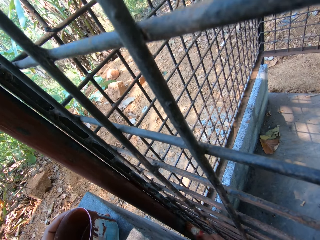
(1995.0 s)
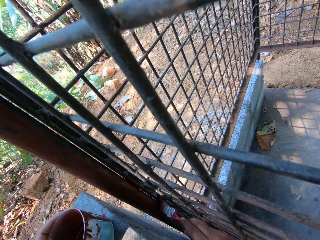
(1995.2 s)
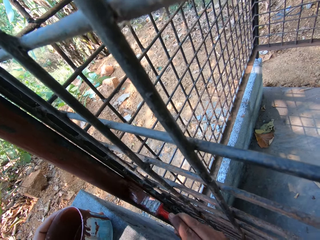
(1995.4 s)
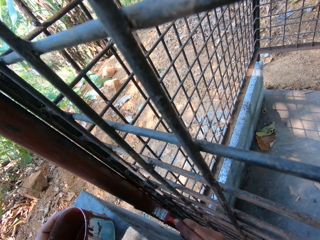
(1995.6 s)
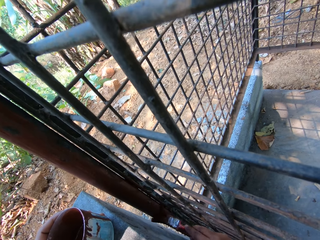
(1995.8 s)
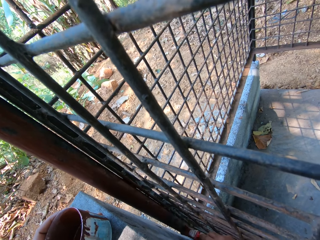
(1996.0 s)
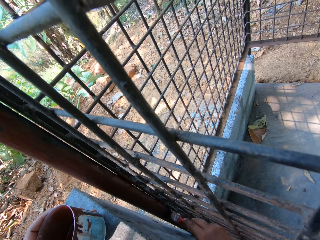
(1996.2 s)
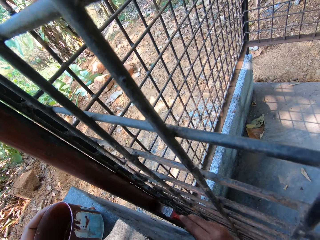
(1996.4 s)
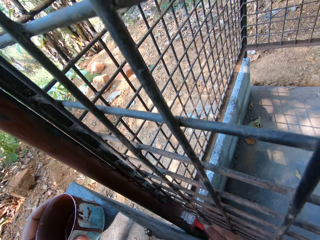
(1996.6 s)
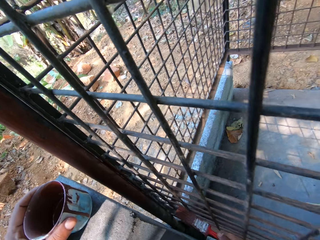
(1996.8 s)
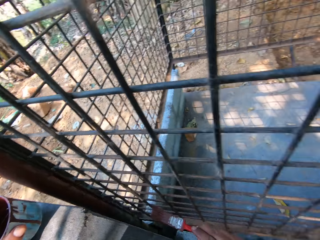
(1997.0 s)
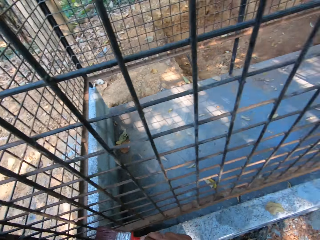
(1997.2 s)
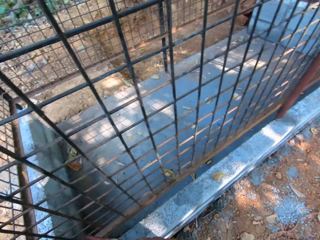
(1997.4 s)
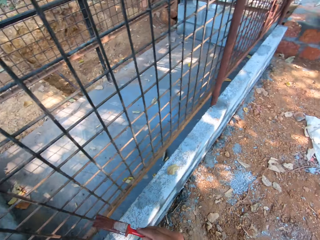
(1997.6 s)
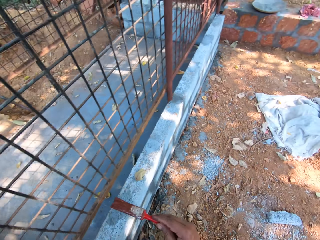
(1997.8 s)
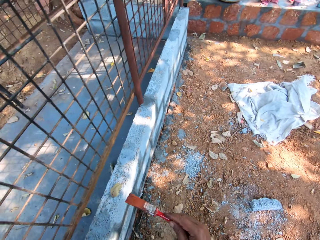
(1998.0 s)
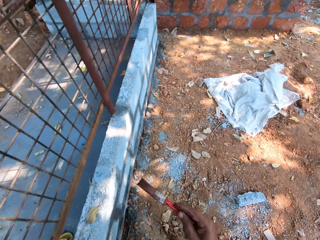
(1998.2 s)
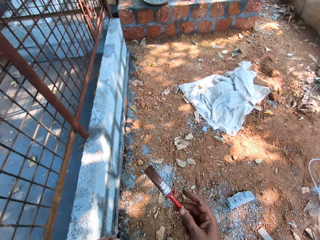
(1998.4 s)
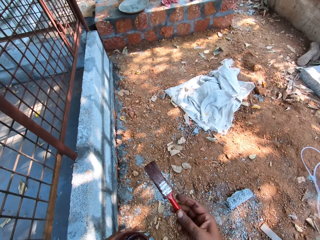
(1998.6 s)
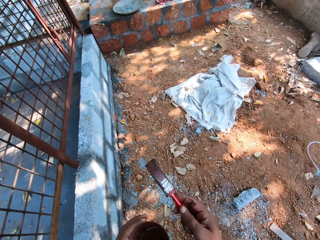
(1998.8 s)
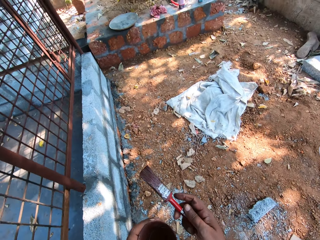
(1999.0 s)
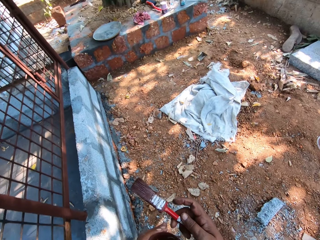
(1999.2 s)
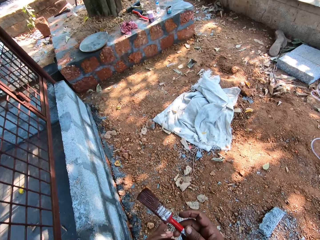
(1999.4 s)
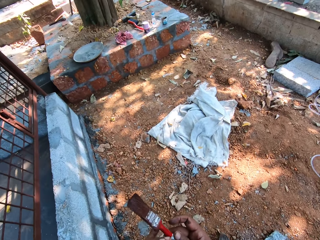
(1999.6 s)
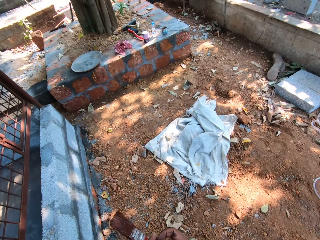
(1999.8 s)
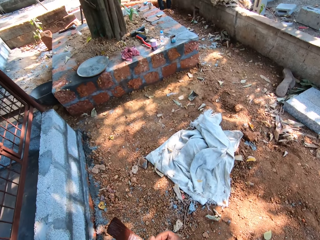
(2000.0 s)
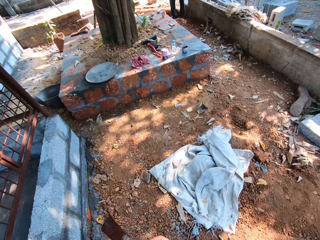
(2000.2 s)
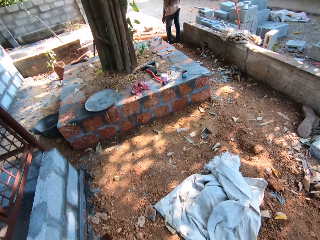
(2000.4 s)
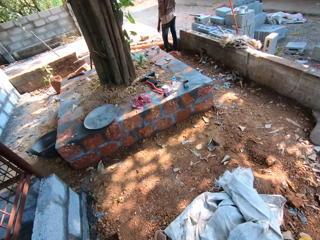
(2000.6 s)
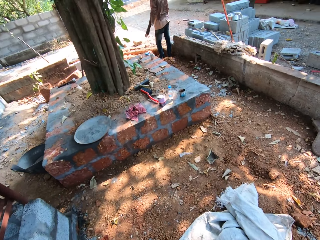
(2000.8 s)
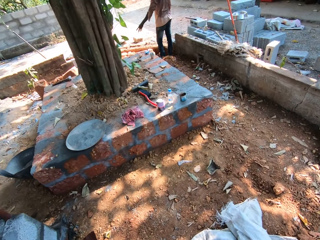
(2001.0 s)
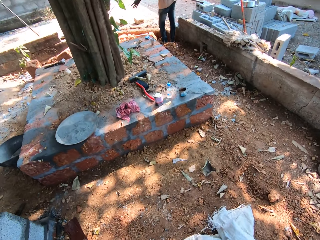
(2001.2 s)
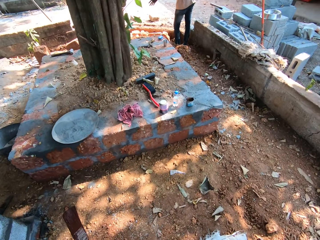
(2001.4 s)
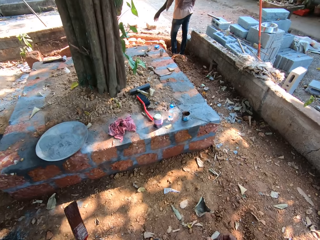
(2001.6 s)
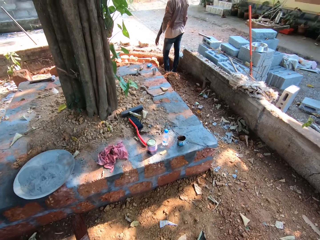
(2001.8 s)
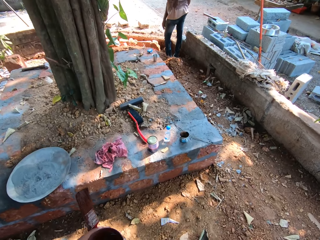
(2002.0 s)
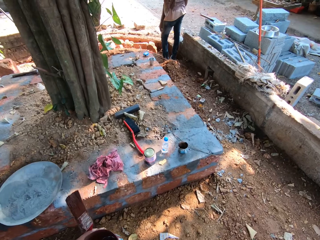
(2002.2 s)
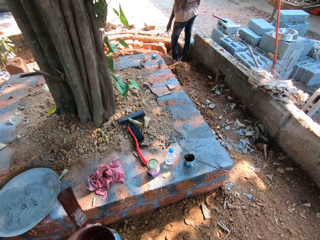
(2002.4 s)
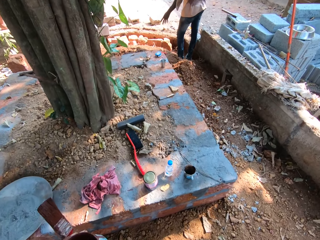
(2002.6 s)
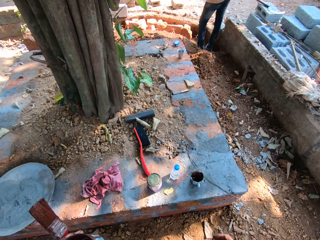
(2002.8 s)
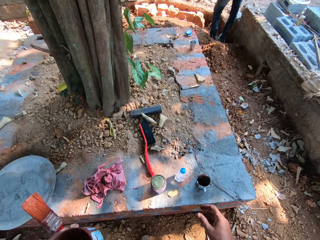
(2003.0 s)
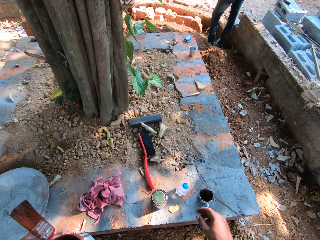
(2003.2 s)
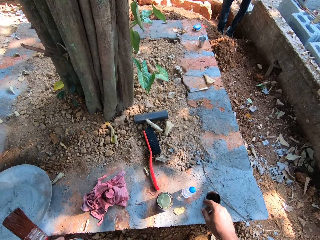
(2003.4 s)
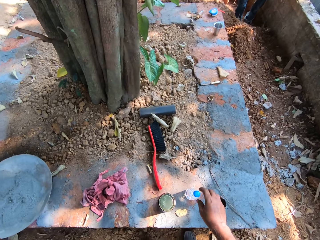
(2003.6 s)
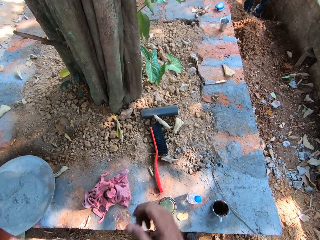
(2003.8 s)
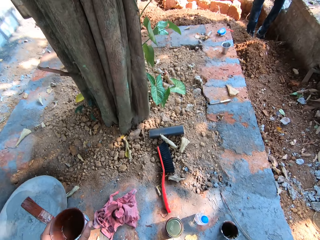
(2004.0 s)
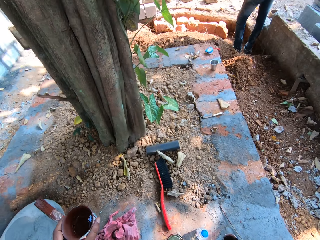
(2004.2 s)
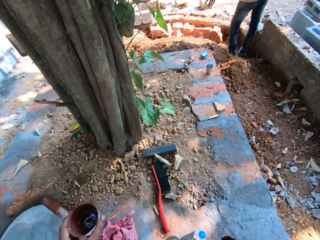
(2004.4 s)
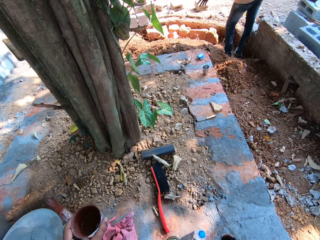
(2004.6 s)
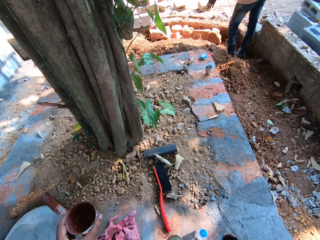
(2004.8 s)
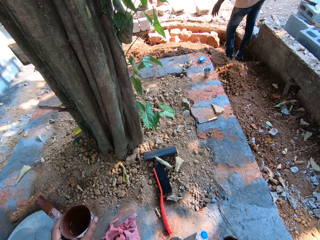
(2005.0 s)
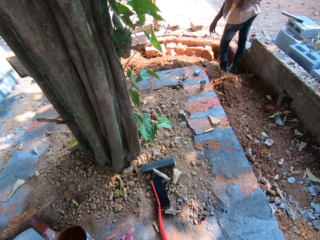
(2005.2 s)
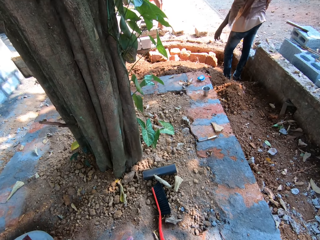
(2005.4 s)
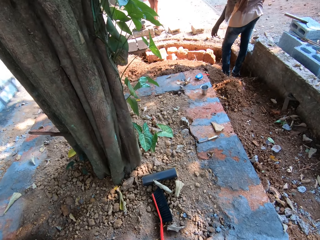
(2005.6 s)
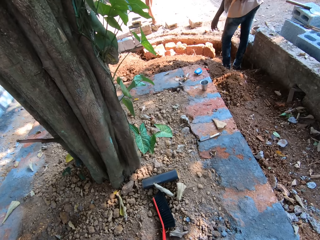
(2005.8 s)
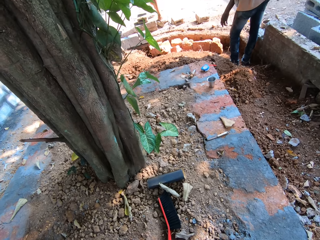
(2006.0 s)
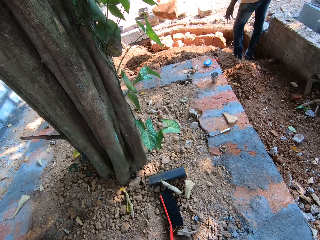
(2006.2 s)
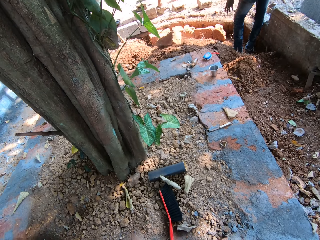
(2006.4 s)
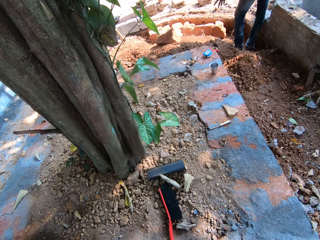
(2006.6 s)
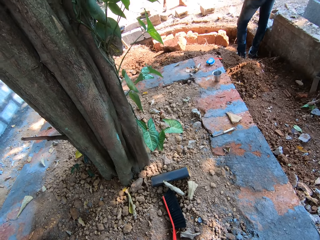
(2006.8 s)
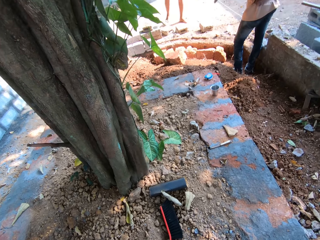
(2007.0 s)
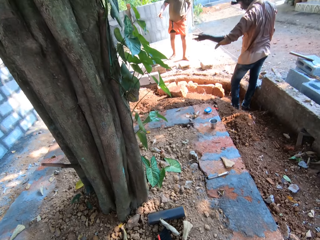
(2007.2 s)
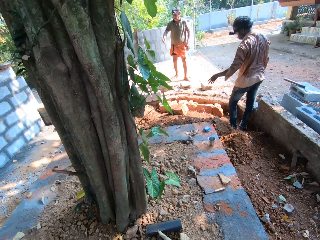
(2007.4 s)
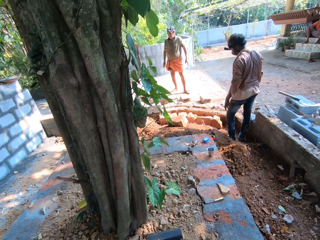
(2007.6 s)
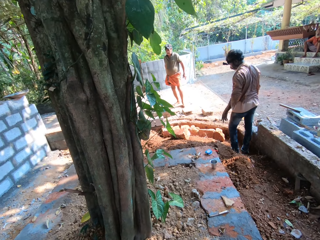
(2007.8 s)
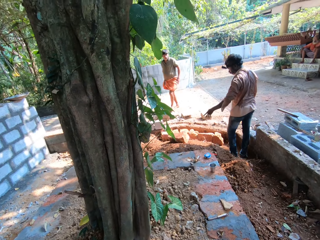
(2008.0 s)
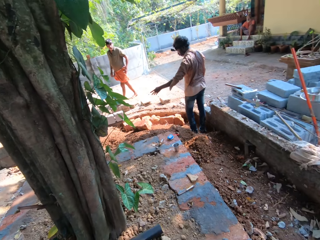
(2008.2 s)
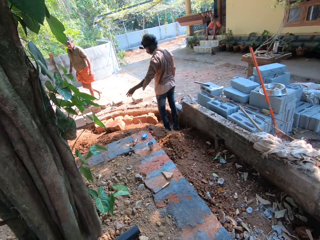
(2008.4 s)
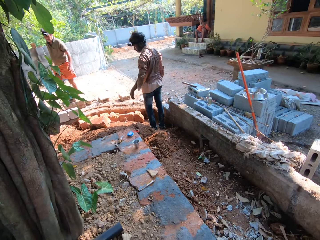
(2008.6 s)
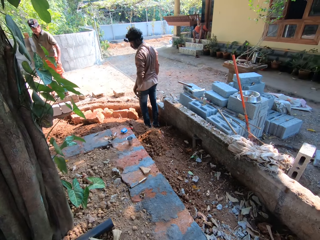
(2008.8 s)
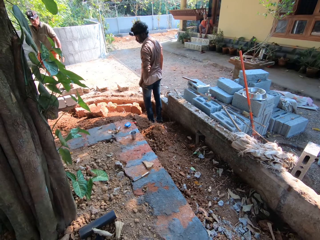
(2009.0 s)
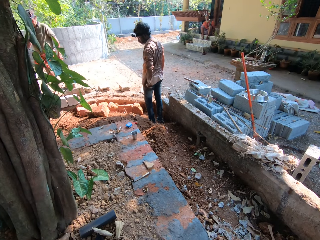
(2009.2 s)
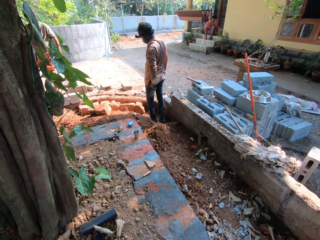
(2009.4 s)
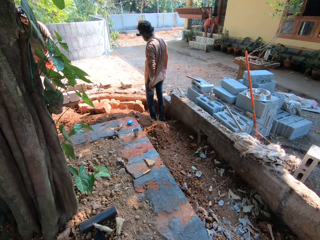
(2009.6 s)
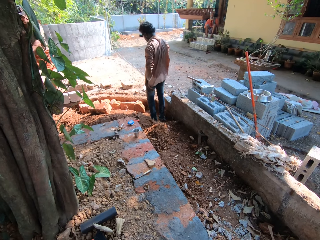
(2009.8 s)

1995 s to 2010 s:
The camera wearer looks around the wire mesh fence and walks around the wire mesh fence. He passes the paint in his right hand to his left hand. He looks around the ground. He picks up something. He looks around the compound.

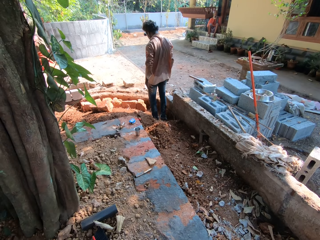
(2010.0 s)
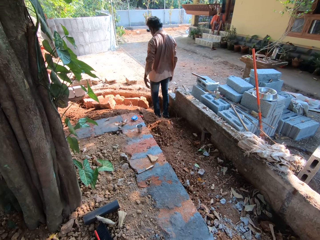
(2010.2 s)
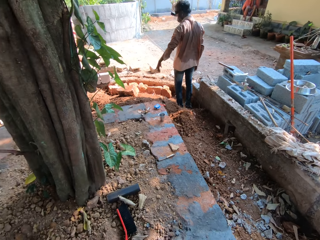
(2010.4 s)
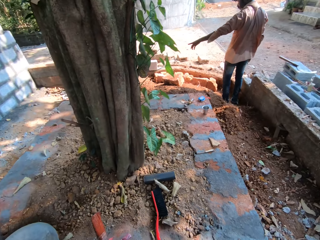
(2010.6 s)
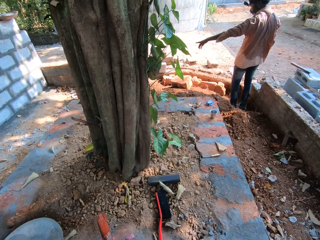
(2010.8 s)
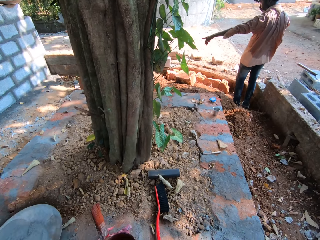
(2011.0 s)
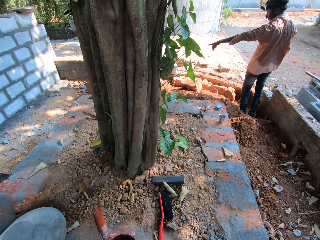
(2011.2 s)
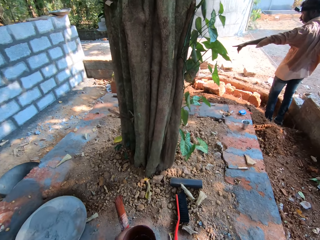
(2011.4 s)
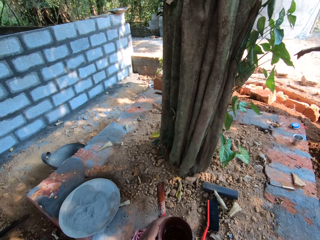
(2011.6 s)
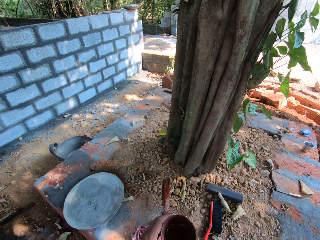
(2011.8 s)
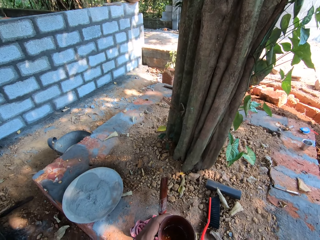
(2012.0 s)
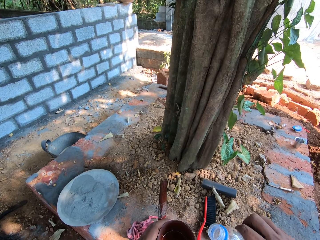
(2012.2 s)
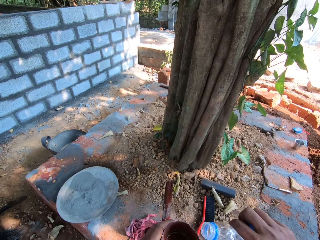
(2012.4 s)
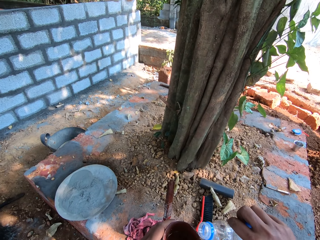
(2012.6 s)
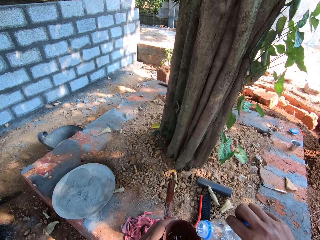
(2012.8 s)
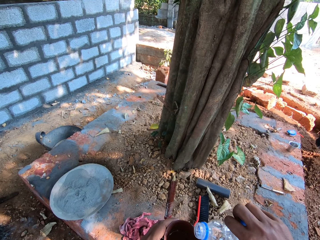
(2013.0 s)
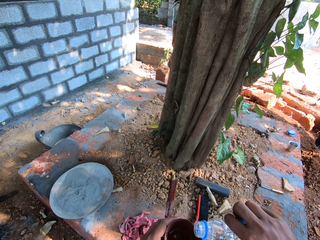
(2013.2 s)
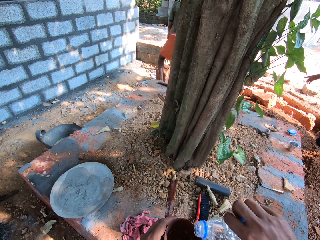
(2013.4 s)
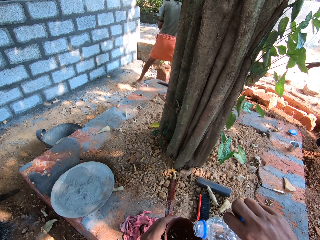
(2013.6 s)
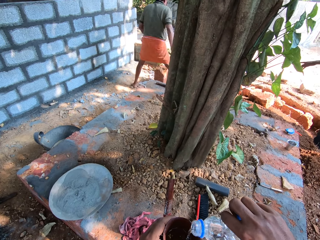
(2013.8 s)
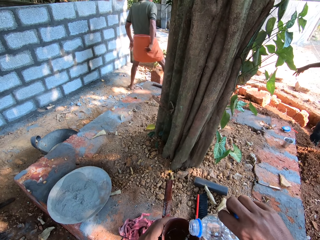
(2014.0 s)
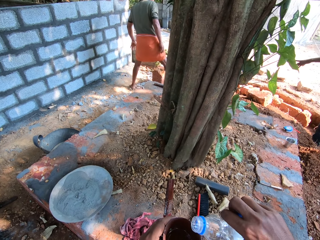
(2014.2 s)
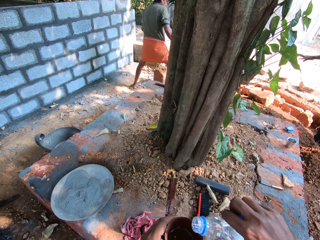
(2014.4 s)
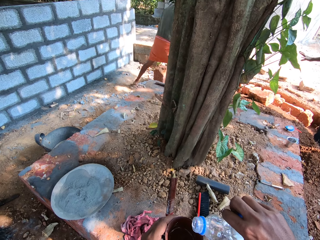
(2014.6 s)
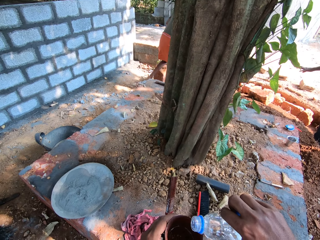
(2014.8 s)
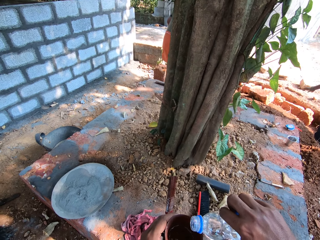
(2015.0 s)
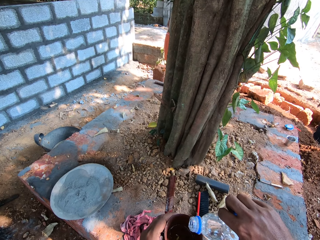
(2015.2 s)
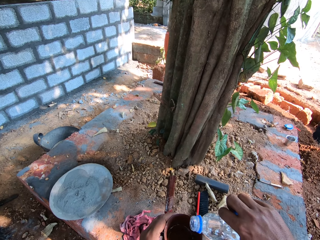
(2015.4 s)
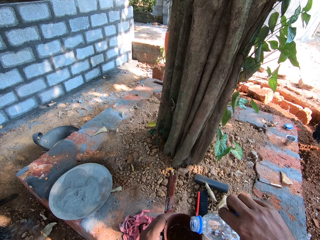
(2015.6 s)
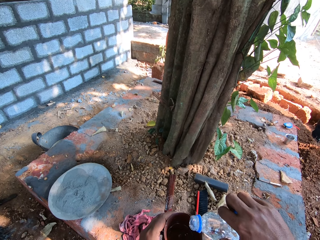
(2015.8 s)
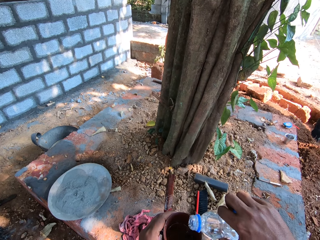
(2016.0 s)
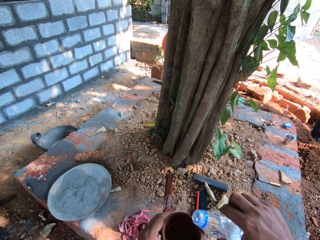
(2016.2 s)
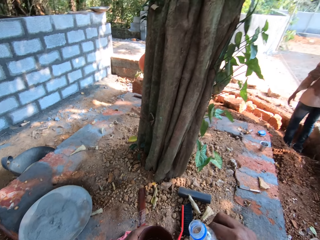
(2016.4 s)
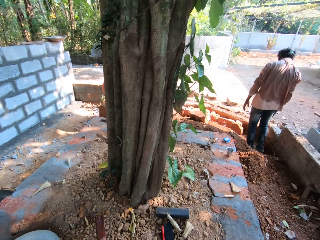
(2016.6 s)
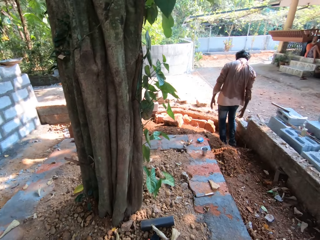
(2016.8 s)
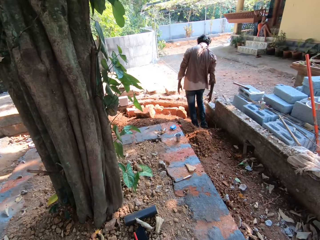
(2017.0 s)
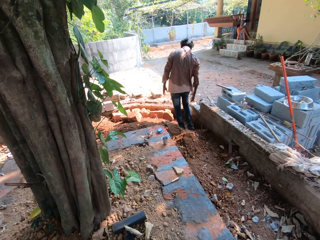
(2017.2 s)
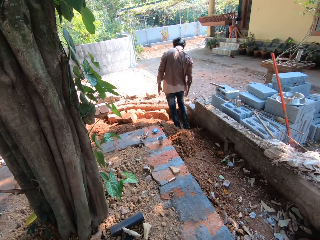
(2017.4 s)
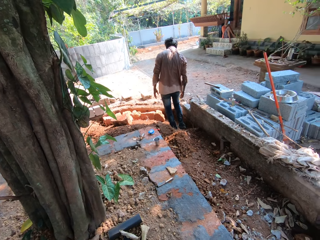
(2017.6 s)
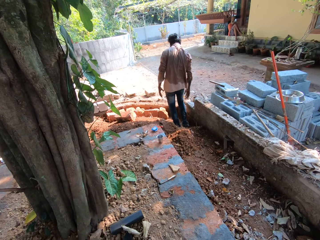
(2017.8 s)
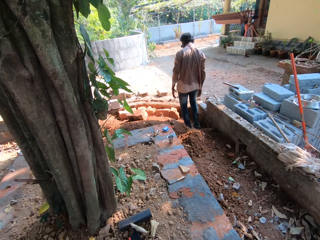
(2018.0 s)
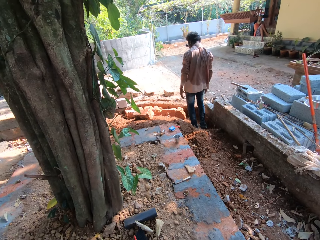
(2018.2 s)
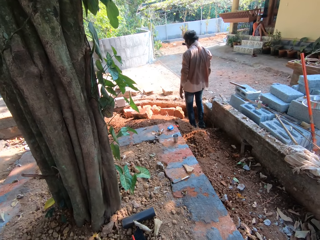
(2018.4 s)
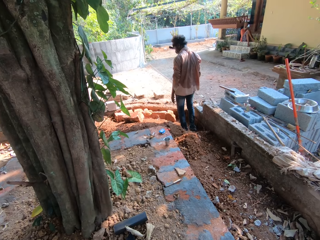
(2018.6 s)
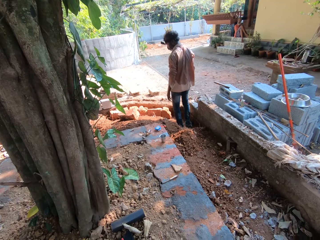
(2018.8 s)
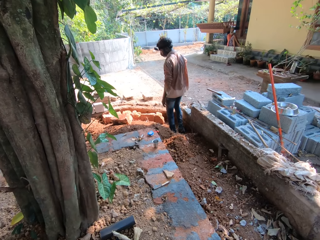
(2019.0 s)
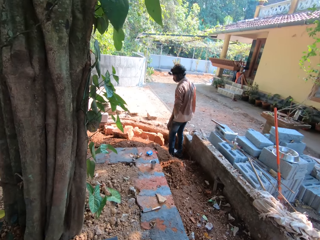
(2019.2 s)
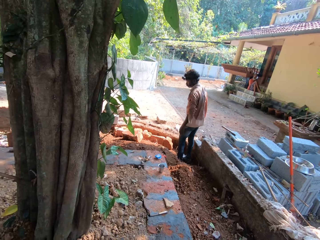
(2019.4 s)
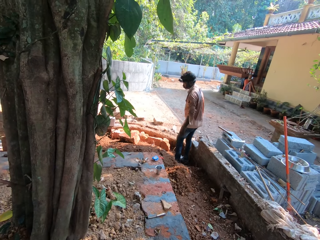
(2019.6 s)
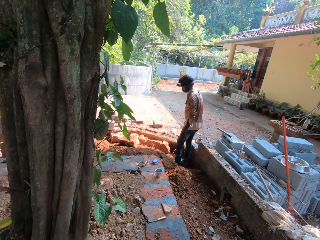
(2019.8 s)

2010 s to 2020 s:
The camera wearer pours water from a bottle in his right hand in the cup of paint in his left hand. He looks around the compound.
